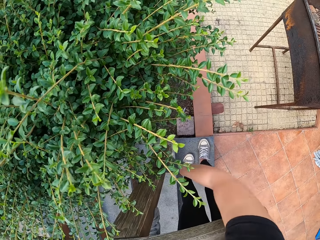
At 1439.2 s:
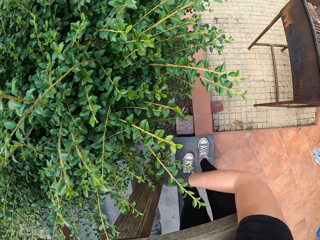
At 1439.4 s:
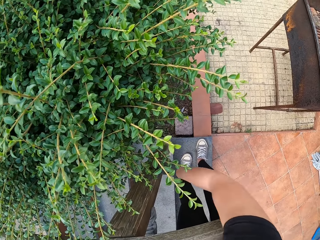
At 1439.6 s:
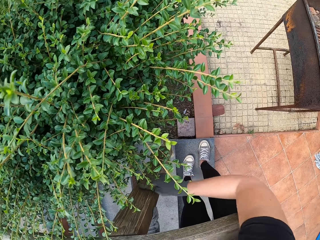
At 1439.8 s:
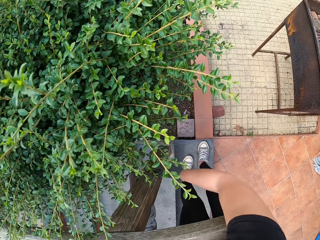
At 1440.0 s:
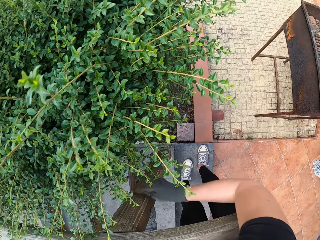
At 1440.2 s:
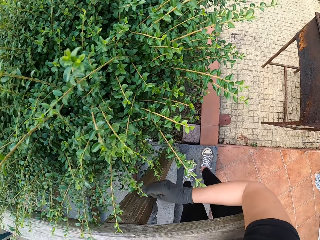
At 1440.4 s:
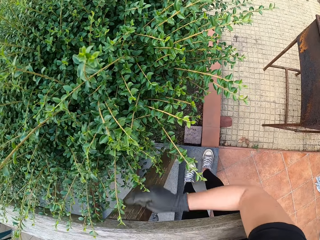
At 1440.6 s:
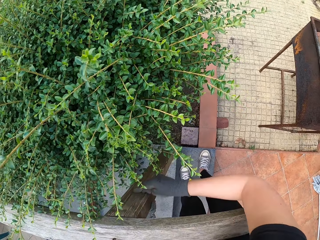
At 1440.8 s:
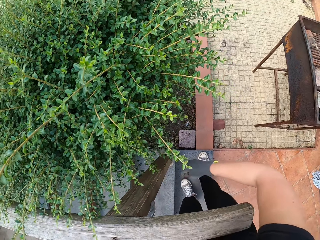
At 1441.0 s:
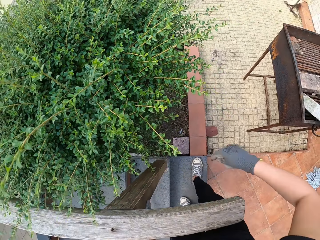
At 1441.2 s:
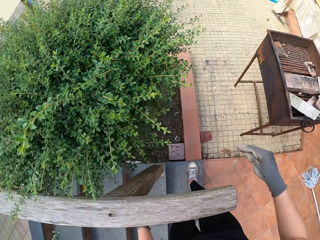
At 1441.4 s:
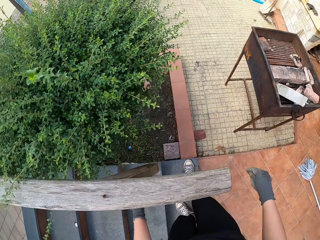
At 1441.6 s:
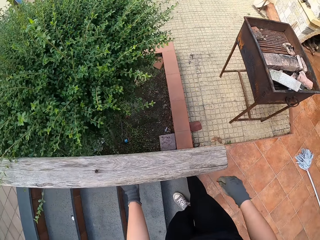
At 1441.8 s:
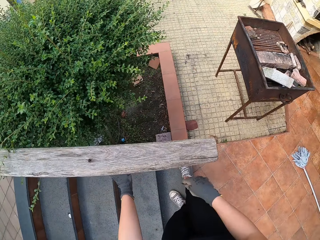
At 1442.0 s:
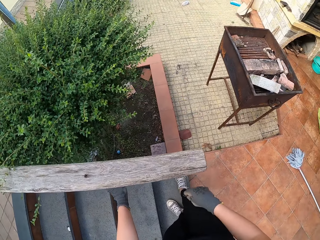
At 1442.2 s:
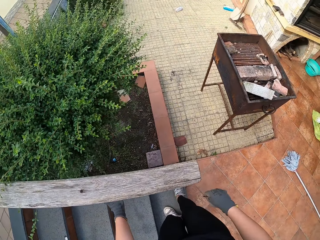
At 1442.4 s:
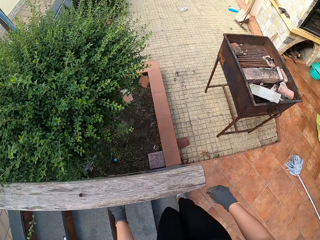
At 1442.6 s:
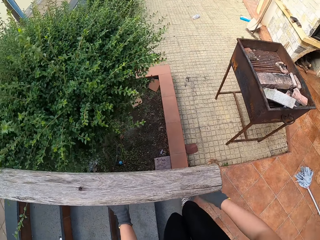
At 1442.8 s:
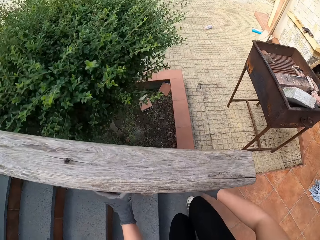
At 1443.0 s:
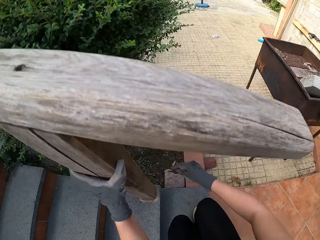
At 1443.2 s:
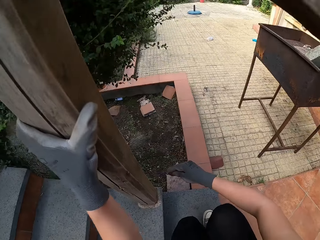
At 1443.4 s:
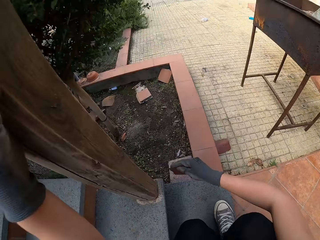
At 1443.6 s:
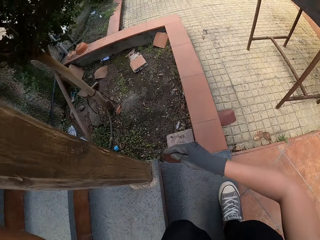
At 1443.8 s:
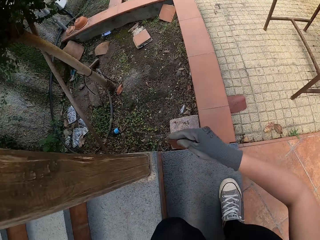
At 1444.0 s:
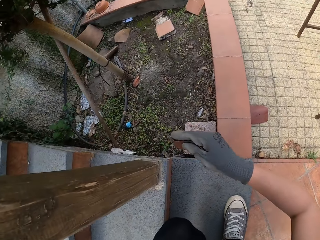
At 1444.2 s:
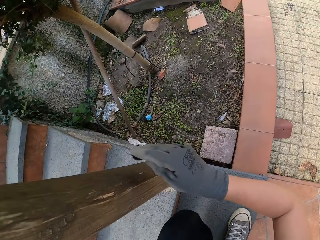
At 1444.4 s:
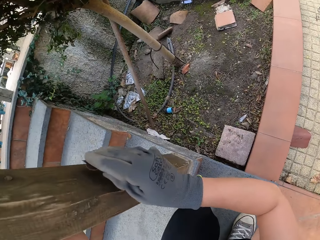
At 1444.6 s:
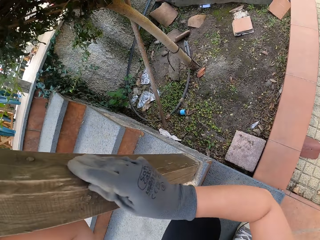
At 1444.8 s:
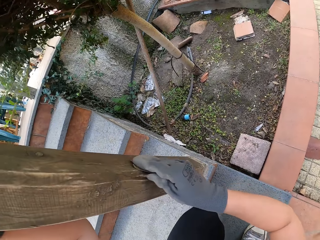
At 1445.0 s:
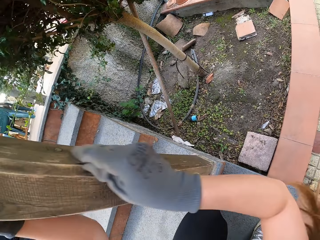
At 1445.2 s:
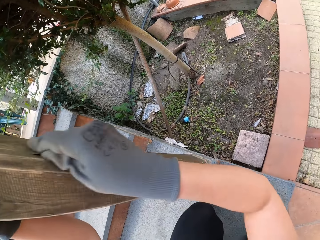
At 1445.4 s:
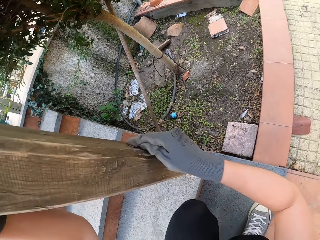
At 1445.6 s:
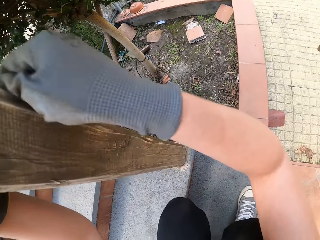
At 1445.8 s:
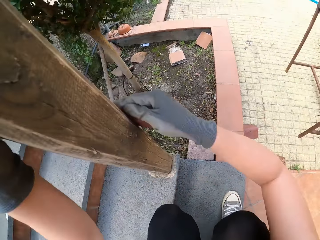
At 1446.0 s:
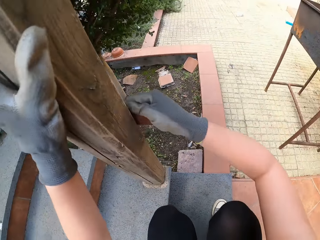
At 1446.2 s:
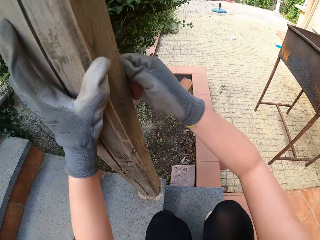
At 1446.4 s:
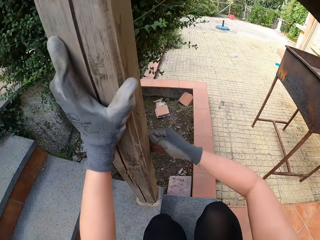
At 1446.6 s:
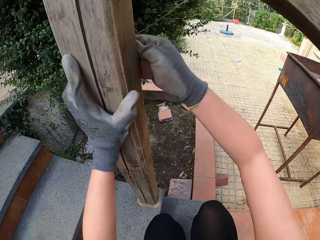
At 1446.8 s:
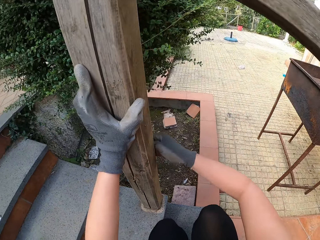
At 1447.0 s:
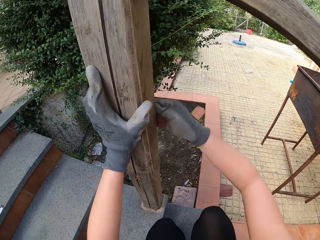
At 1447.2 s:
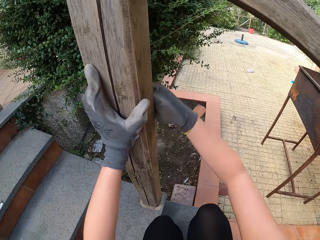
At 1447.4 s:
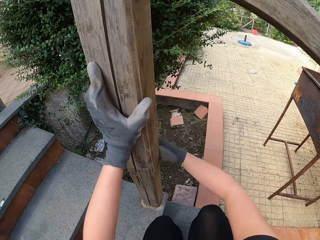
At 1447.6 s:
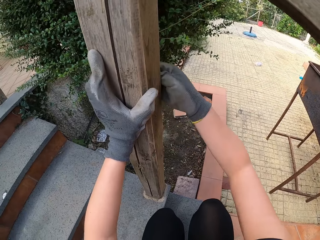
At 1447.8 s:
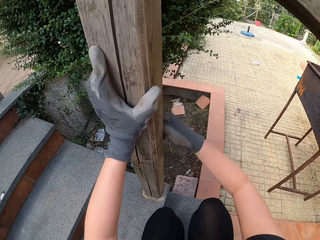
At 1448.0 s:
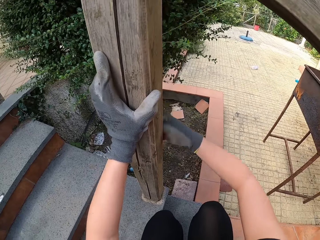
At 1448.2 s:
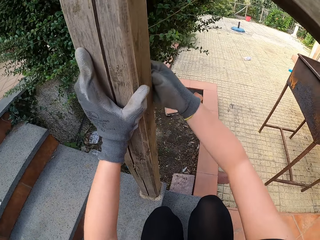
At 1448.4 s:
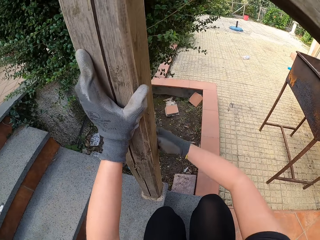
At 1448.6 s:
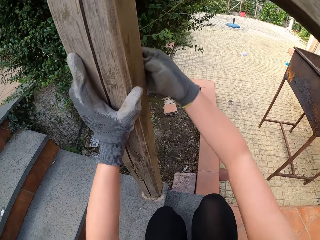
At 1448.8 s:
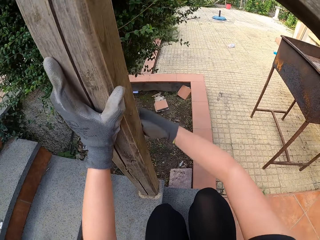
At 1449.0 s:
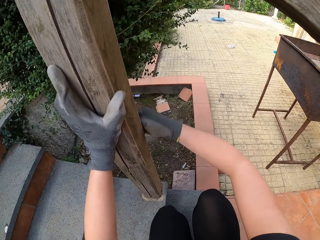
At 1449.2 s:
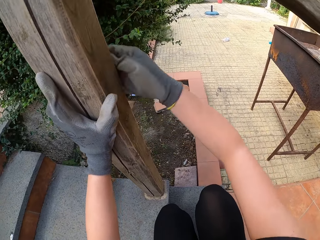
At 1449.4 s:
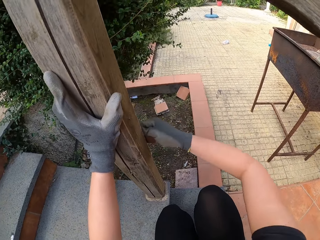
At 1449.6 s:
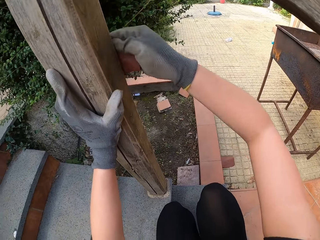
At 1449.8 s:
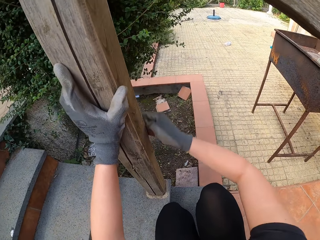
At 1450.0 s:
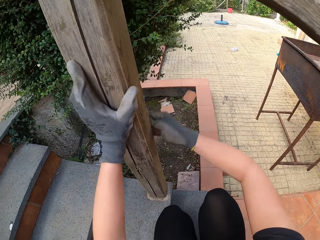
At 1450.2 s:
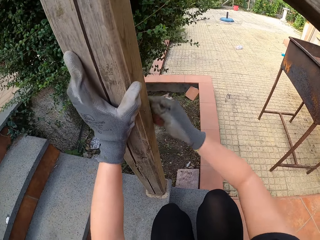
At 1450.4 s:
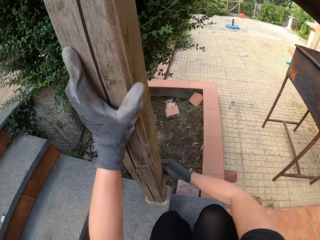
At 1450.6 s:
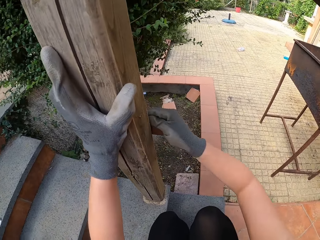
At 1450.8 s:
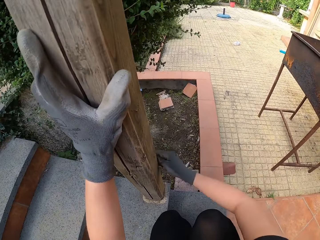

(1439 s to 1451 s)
The camera wearer squats beside the wooden rail. They smoothen the wooden rail.

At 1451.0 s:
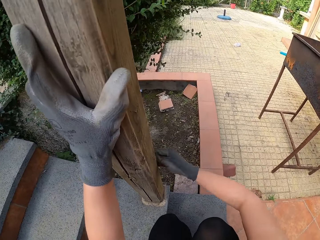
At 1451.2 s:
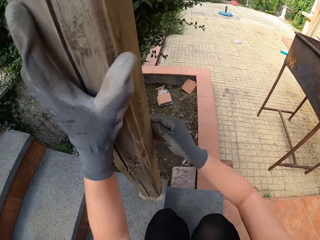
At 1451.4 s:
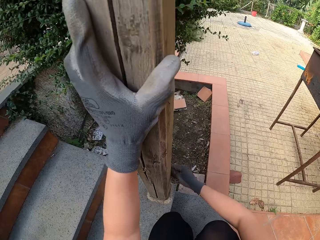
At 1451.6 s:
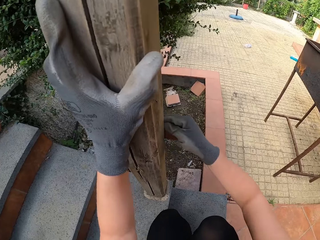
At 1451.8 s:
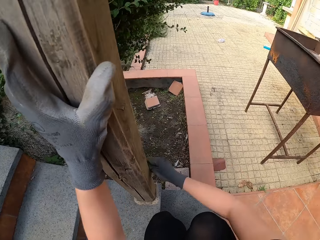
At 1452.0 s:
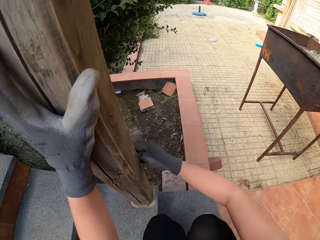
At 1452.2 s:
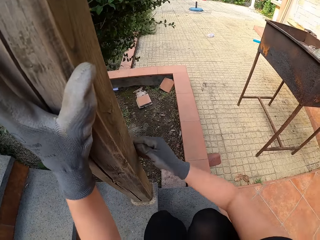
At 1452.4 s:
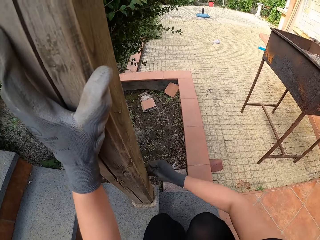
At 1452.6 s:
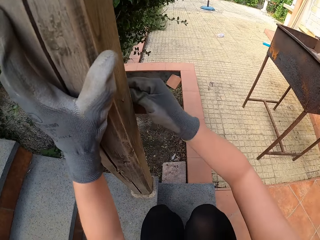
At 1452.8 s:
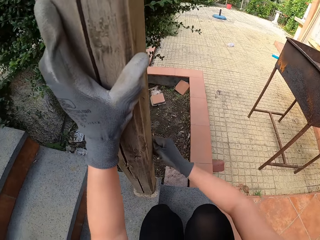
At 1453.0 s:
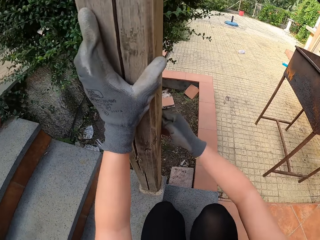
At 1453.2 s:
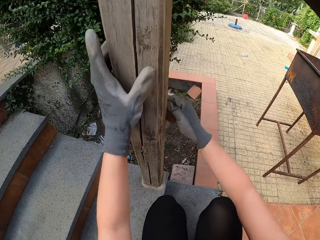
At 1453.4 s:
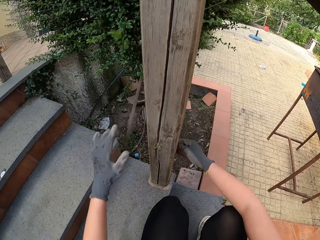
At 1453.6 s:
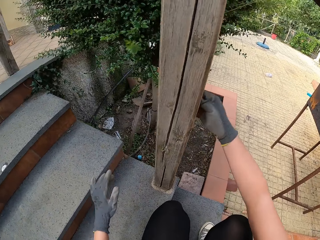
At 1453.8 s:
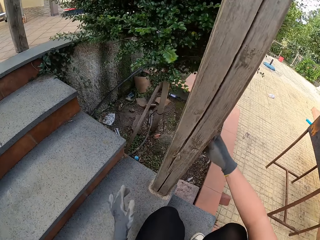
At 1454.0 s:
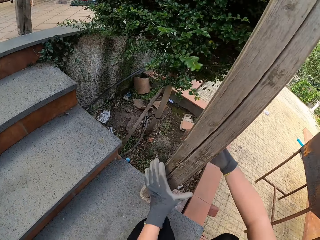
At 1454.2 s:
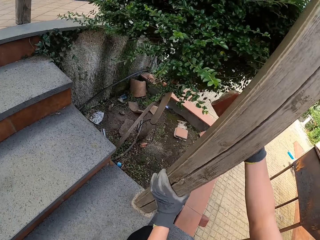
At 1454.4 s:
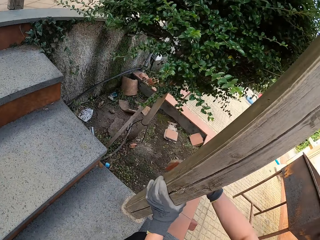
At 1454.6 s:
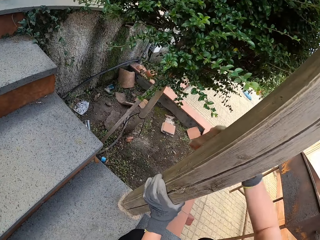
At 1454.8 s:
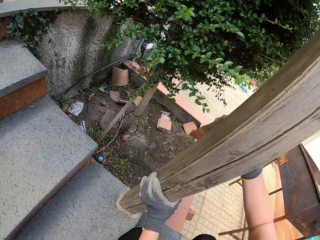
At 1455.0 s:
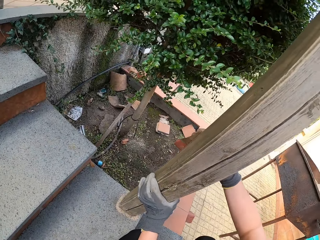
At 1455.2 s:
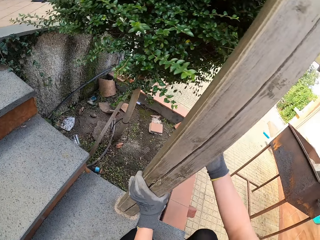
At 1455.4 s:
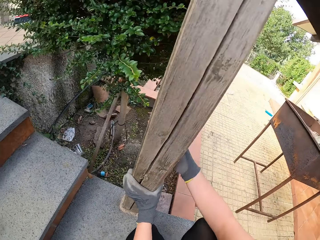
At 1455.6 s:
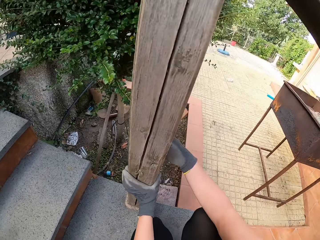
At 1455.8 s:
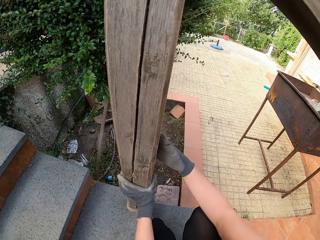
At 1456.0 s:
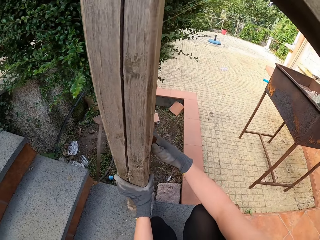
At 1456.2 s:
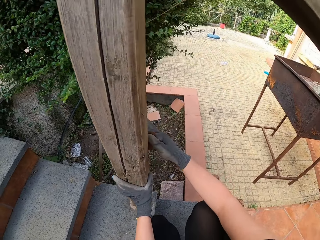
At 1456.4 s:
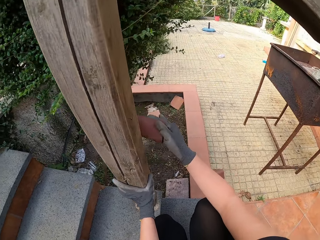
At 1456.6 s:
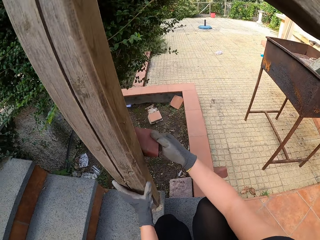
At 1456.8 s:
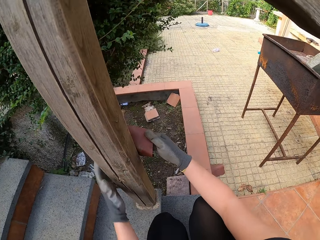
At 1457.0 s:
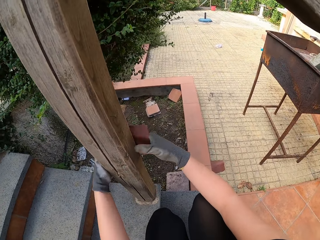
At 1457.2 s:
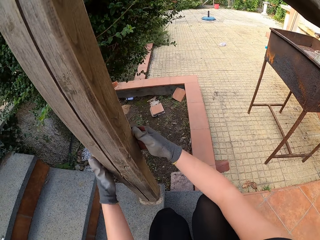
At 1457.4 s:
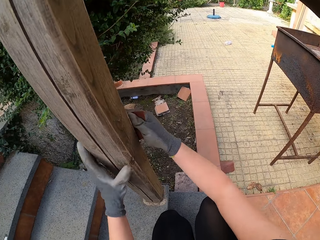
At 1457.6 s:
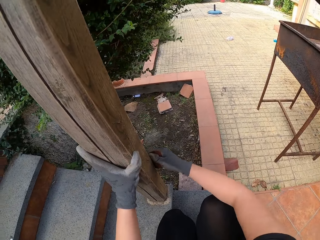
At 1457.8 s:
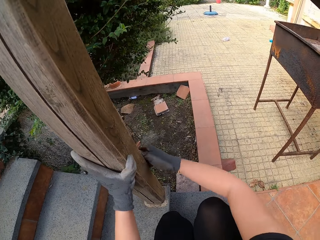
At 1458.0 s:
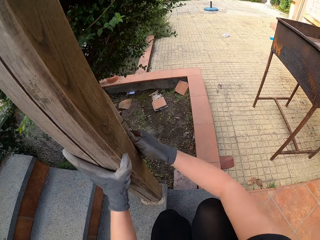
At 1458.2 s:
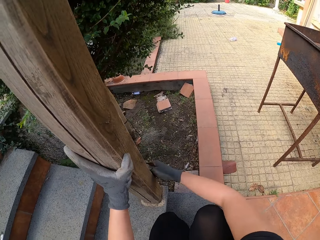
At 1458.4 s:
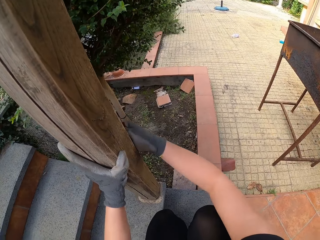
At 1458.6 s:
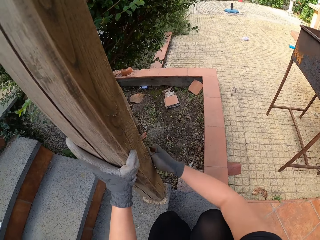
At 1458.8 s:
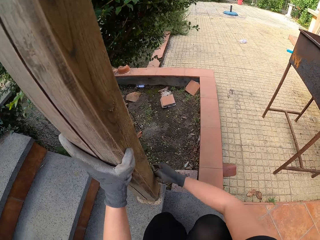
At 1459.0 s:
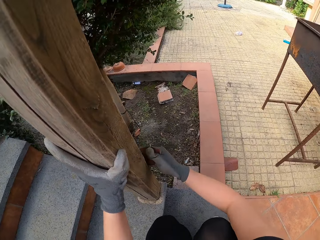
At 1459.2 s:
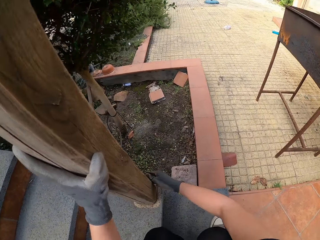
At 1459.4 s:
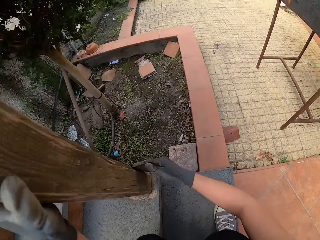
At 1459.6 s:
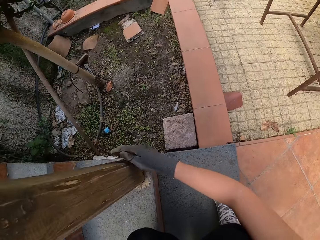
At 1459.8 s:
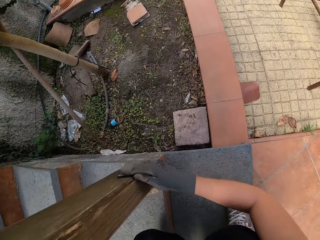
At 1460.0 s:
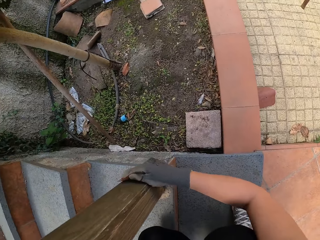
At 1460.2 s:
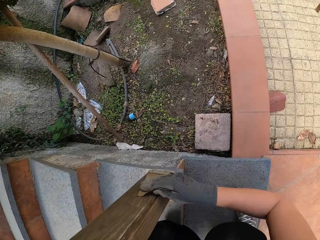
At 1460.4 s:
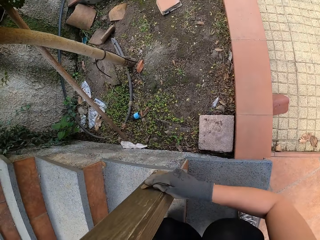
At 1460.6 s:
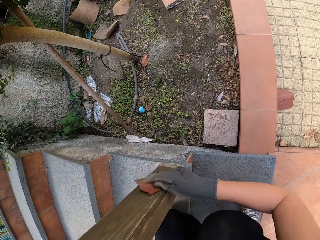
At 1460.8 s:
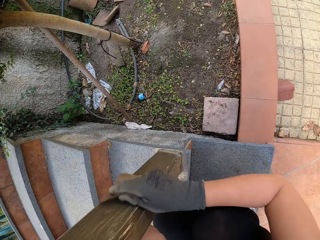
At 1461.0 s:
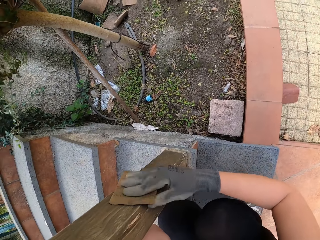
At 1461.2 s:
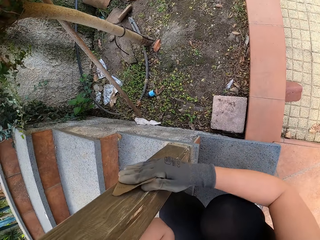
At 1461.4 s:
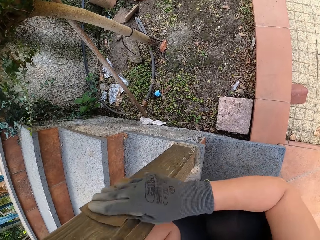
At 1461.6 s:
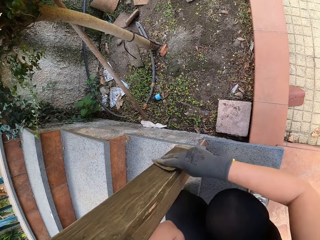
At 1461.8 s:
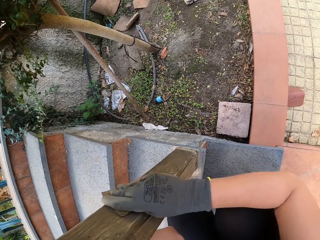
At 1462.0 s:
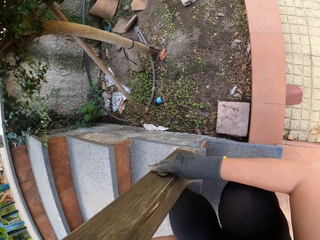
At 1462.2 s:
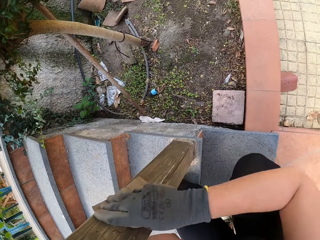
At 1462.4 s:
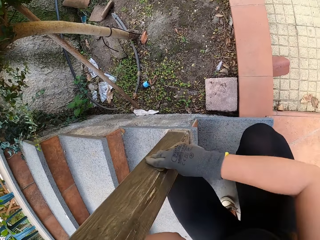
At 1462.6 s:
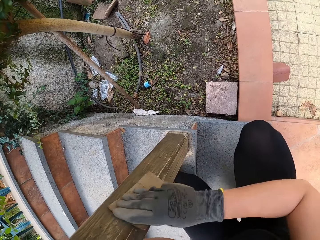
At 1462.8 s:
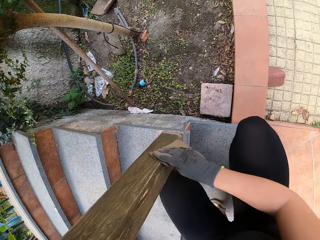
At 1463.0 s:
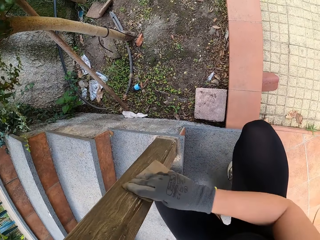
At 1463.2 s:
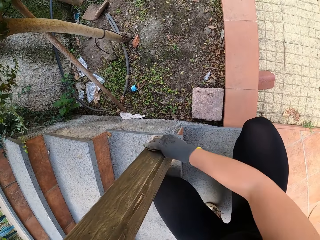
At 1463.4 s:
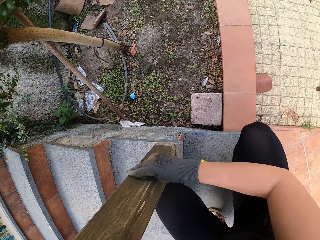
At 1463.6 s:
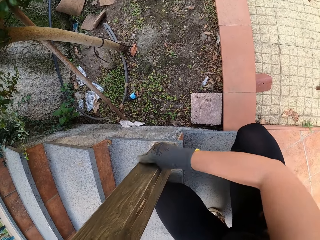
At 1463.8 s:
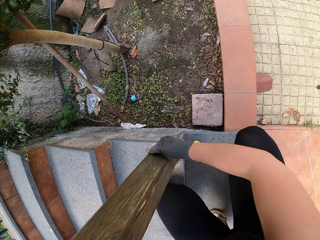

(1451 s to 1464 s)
The camera wearer holds the wooden rail.
